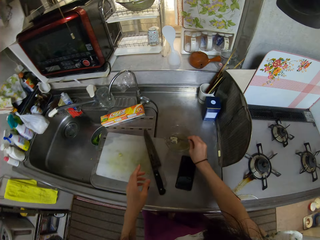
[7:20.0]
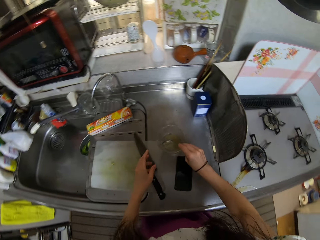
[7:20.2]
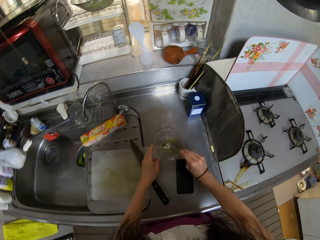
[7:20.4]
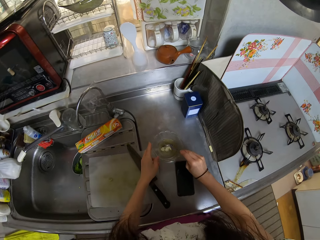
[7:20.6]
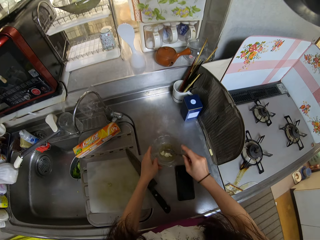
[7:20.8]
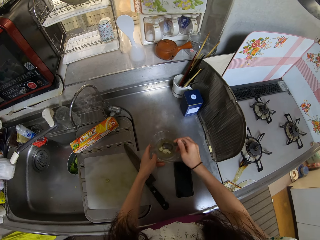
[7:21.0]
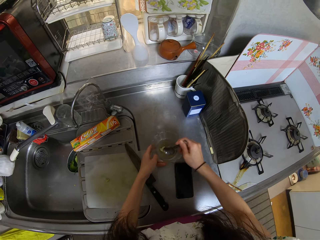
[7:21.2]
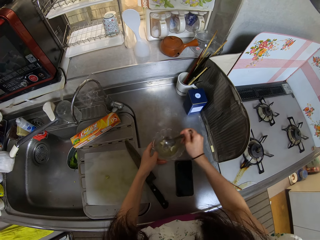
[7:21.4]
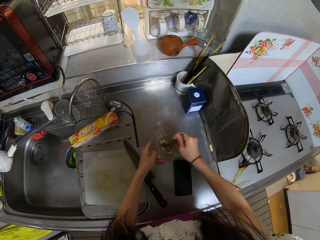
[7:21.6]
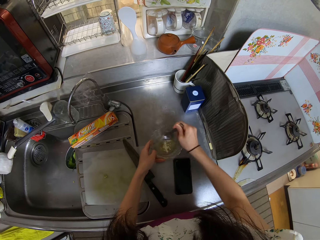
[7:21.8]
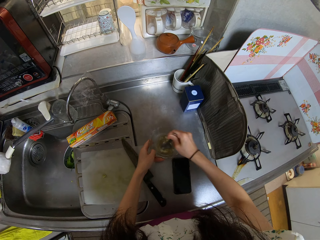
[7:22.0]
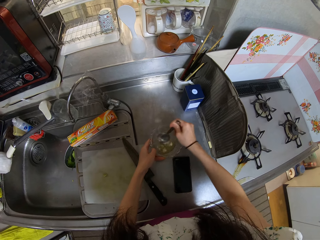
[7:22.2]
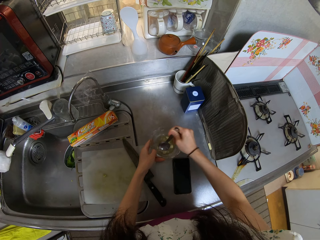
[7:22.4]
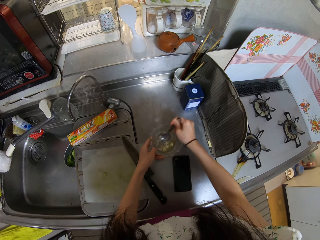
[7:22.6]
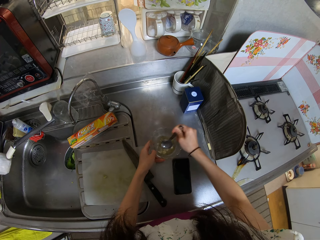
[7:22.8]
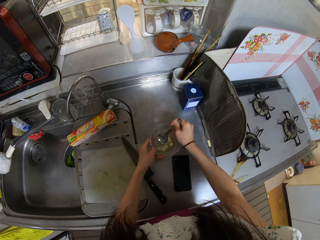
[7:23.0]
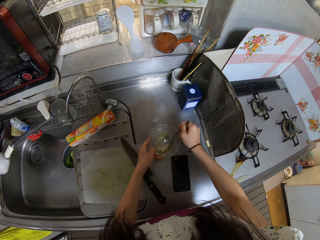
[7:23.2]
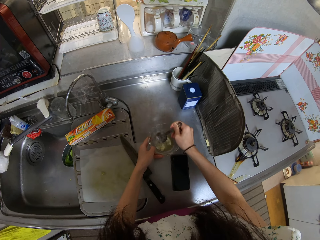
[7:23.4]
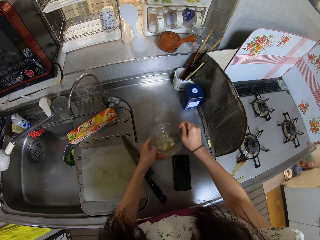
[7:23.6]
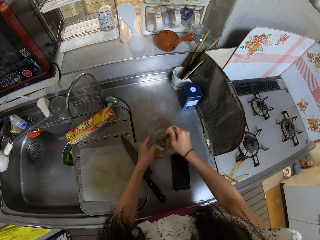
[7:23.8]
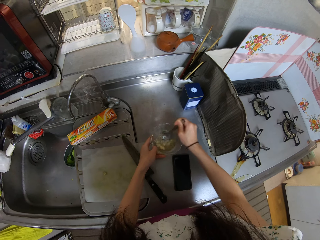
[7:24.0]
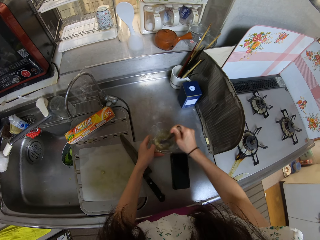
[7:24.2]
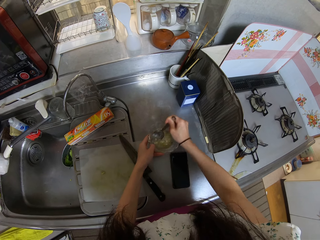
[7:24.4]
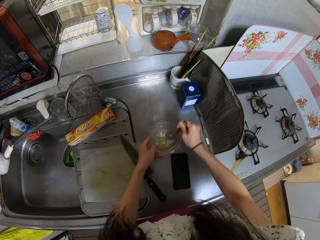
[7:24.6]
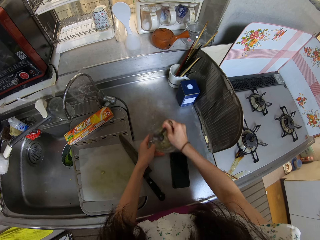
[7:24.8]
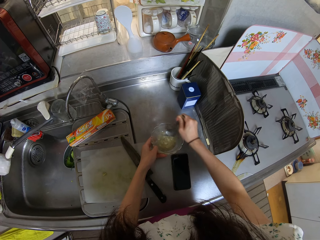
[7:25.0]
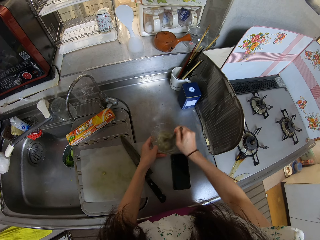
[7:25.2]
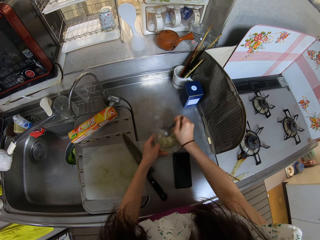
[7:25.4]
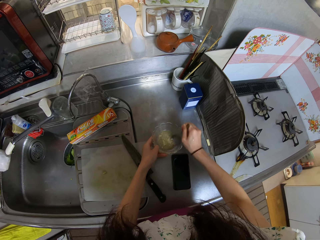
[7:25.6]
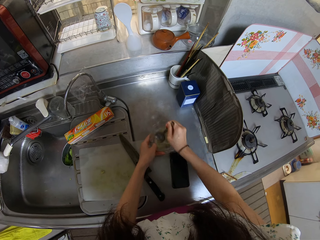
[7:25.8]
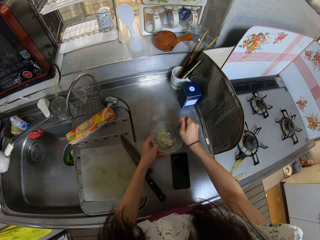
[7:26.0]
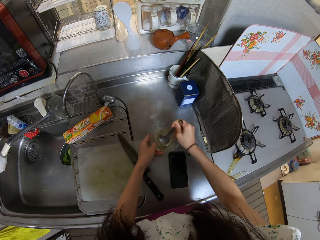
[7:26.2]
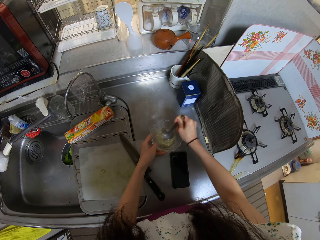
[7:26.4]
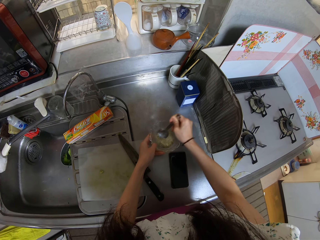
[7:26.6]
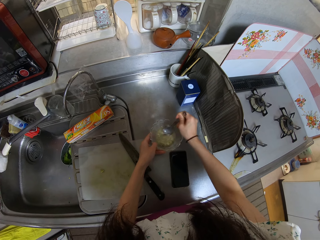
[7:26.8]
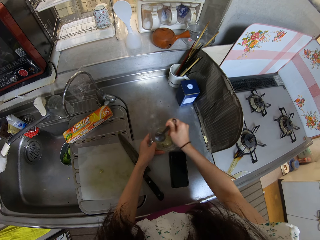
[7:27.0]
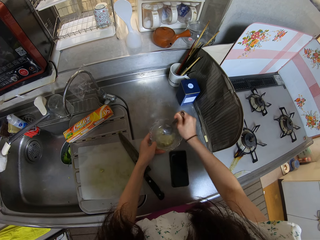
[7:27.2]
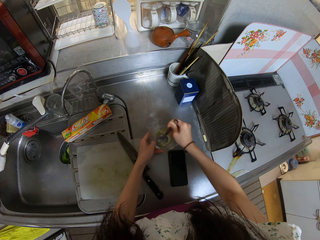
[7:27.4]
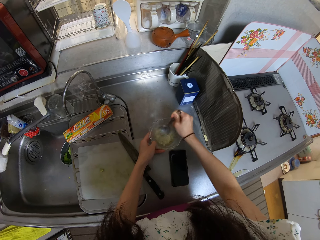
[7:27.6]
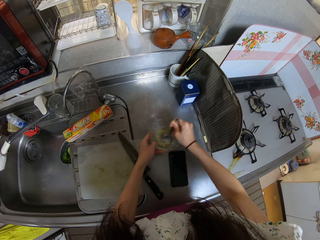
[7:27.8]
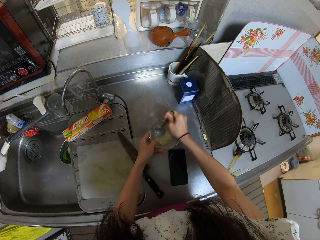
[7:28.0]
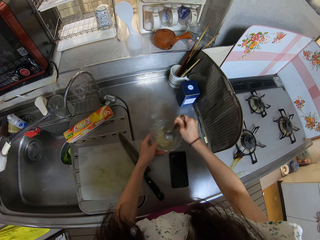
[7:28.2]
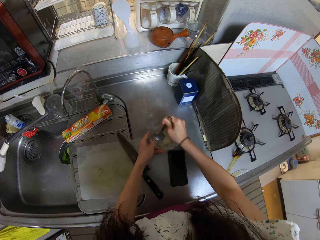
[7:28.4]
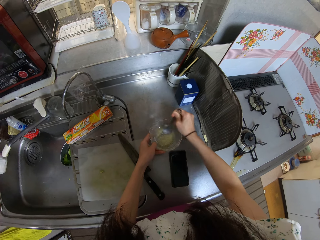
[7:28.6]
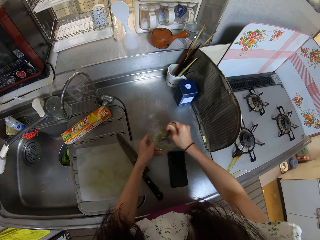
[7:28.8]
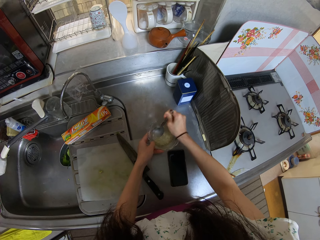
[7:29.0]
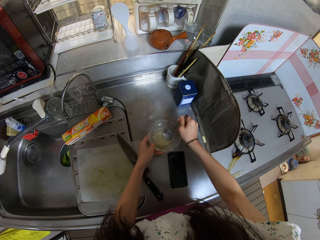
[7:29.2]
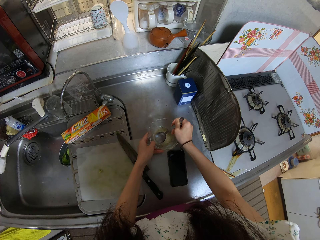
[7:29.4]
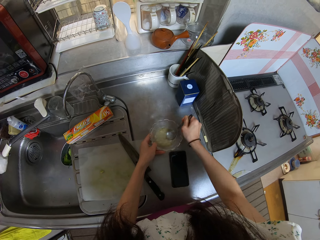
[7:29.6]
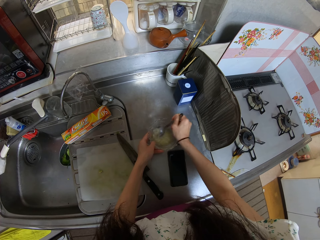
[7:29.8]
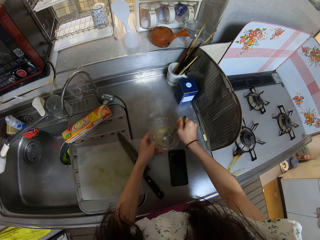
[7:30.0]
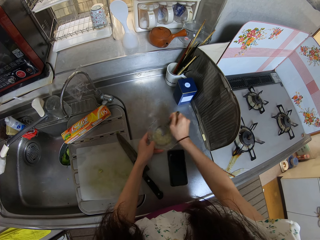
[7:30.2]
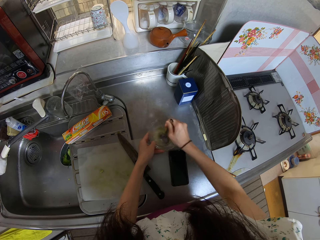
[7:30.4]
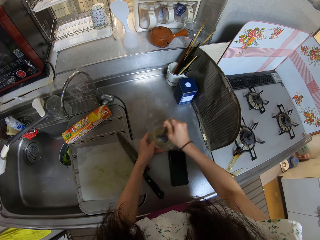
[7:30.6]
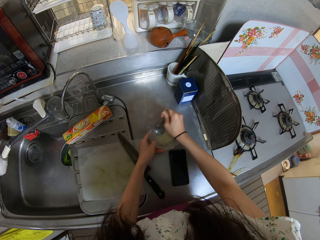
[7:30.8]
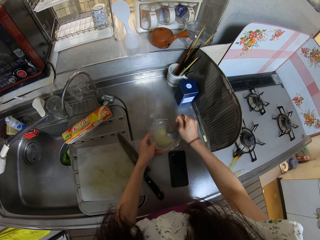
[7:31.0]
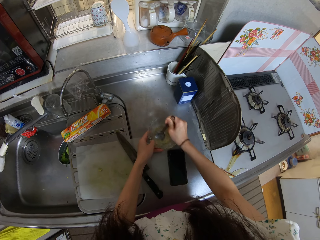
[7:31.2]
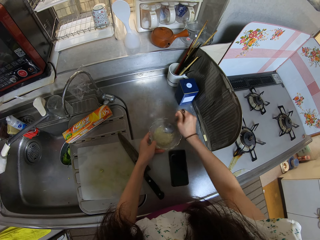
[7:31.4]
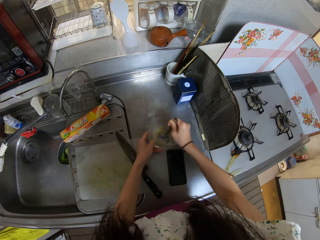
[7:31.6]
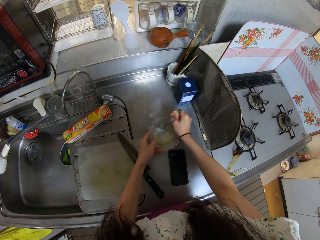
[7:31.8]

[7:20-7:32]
The camera wearer picks up the spoon in the bowl. They stir the mixture in the bowl.

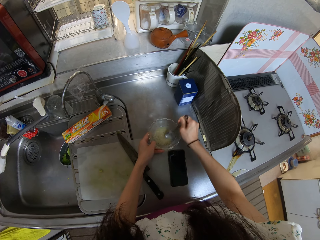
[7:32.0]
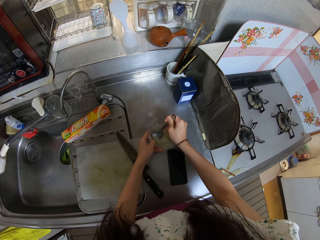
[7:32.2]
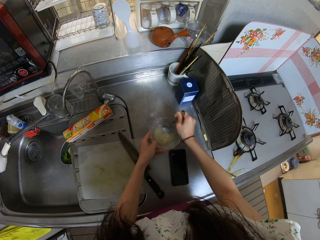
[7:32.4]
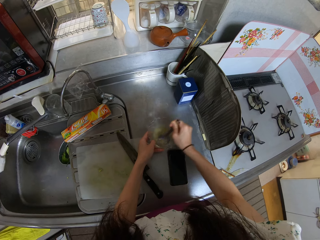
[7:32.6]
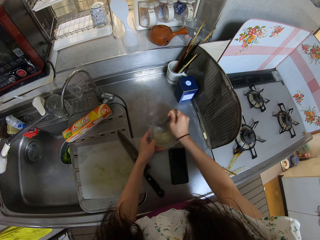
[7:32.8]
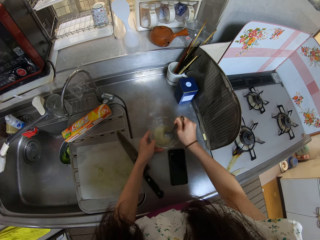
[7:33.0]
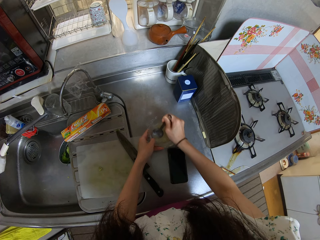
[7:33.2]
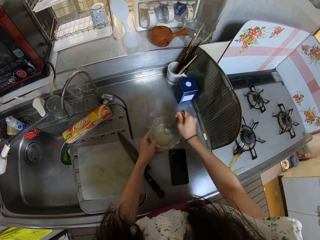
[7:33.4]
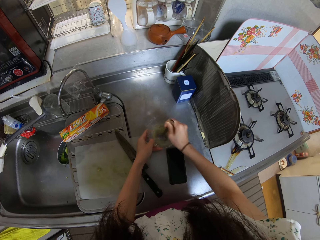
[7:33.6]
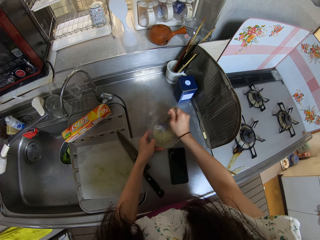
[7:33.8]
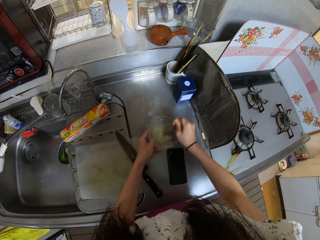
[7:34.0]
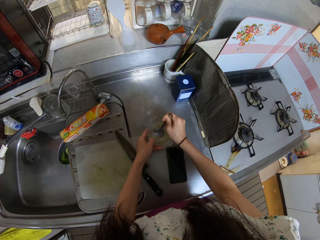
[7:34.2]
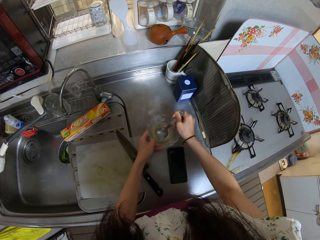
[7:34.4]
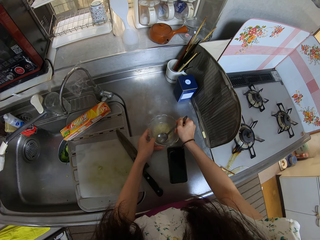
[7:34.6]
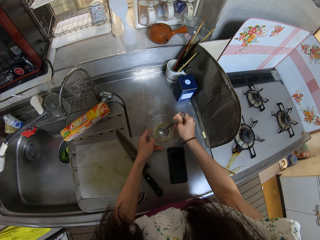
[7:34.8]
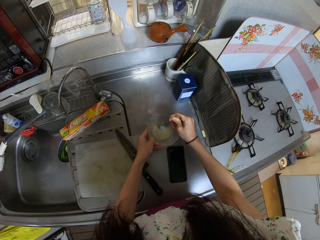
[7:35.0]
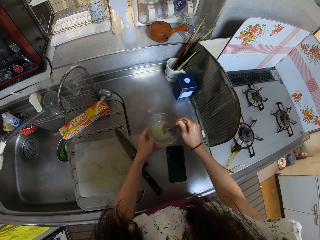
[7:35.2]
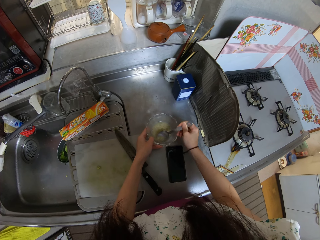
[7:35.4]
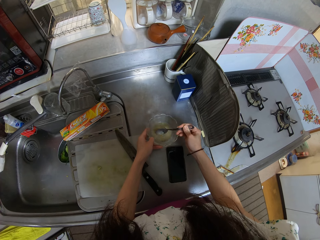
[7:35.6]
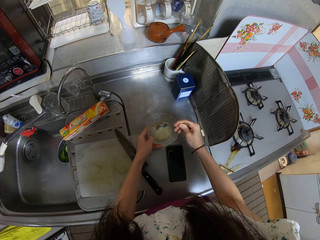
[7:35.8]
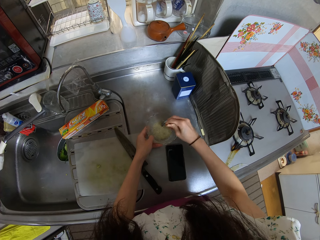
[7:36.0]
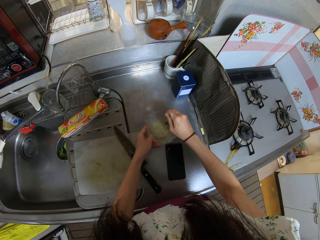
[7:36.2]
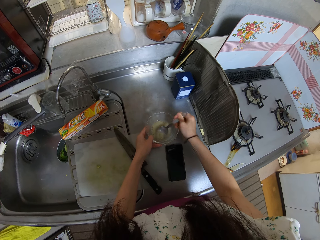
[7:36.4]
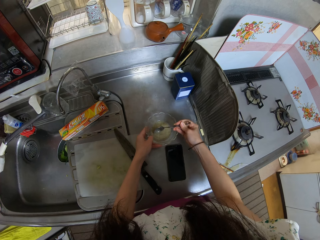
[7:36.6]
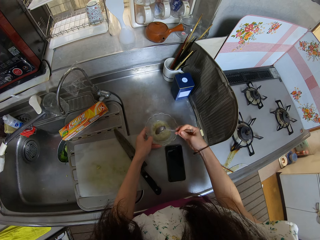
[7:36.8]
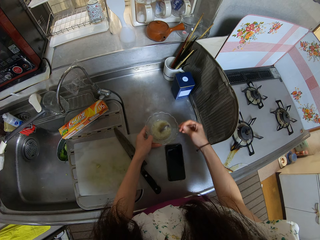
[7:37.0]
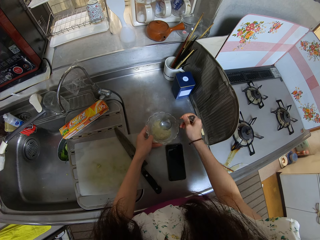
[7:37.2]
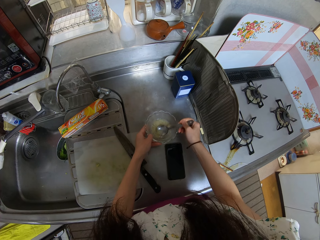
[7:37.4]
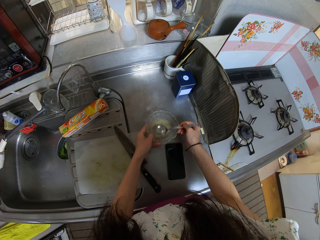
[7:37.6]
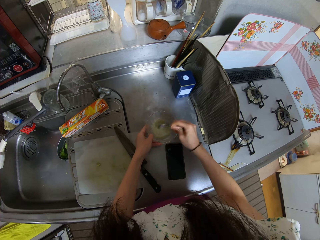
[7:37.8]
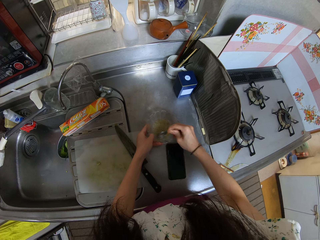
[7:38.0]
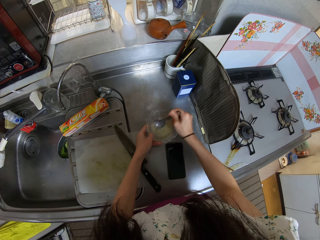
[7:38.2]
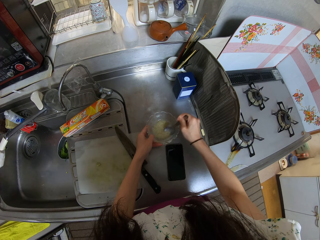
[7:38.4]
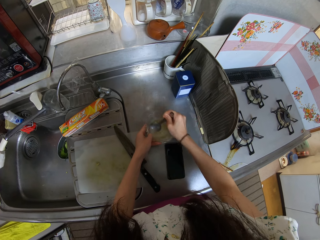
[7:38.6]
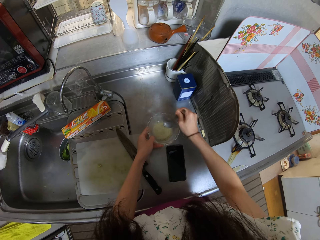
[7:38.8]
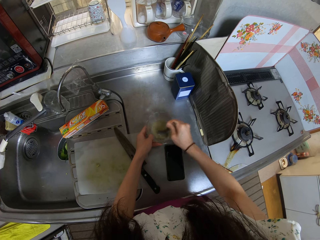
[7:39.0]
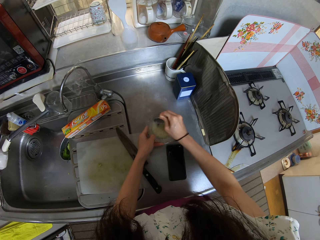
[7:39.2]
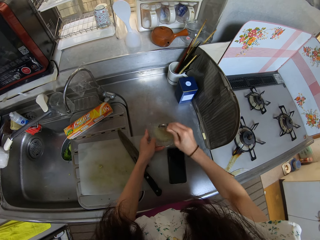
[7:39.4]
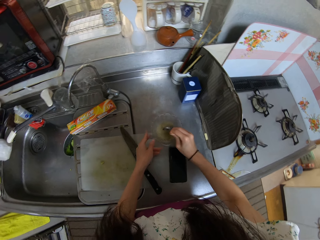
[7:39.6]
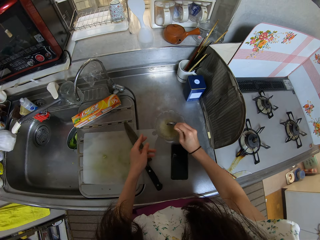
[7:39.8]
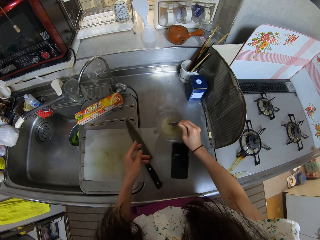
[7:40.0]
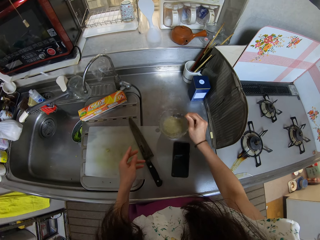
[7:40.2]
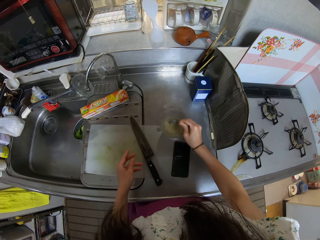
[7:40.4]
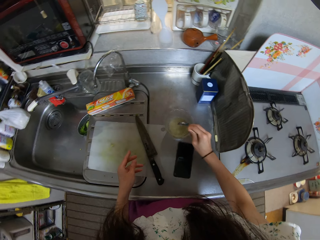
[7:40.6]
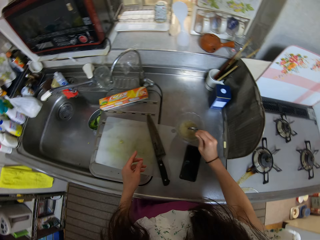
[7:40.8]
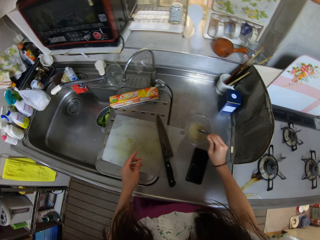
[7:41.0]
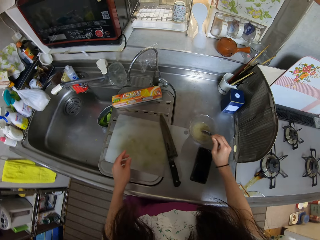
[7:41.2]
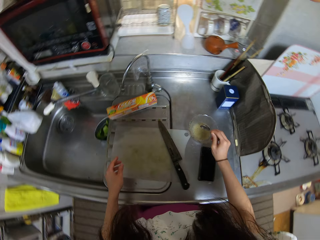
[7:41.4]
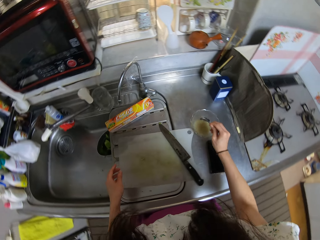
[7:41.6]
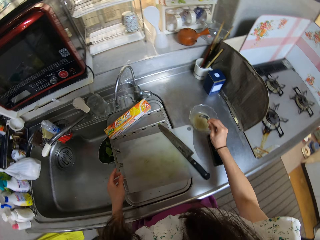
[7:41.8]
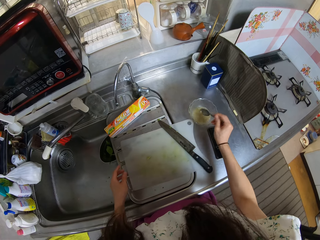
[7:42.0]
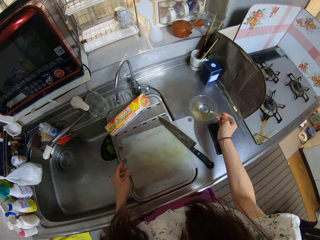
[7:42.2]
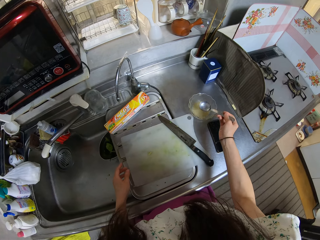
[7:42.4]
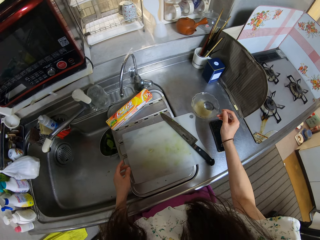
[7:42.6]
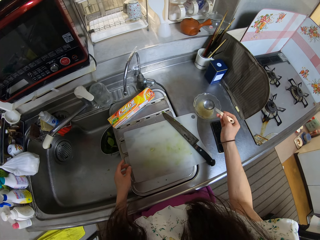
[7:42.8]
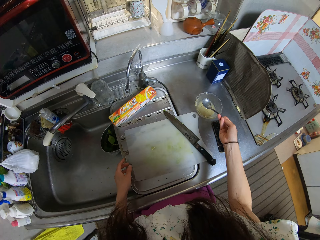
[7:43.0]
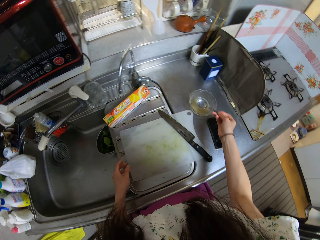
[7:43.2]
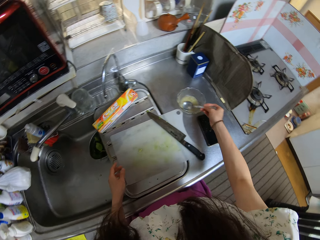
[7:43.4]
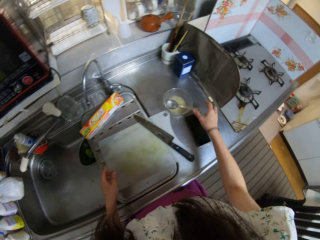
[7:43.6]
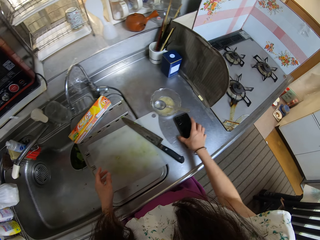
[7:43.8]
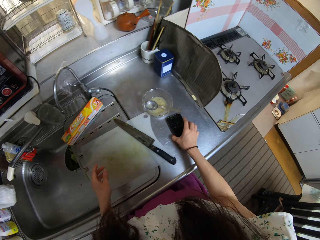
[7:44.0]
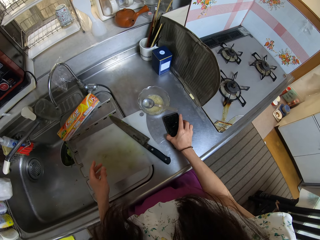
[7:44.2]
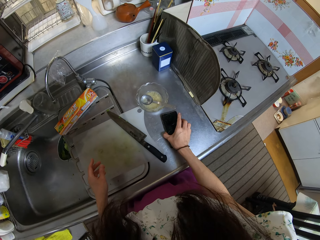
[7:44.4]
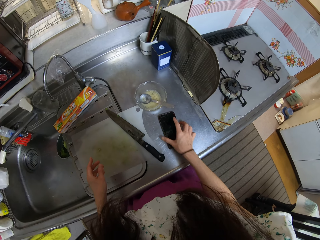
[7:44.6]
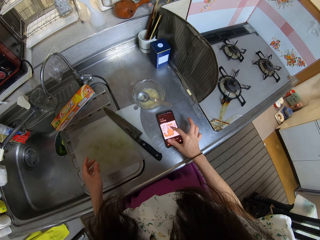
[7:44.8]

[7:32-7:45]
The camera wearer shakes the liquid off the spoon. They drop the spoon in the bowl. They turn on the phone on the counter.
